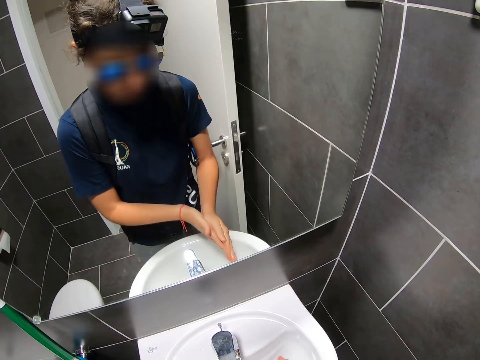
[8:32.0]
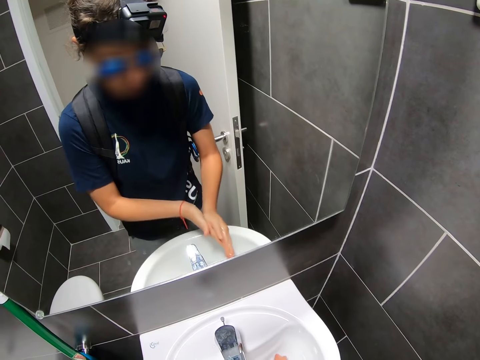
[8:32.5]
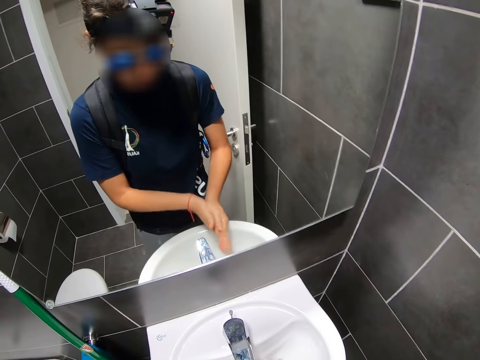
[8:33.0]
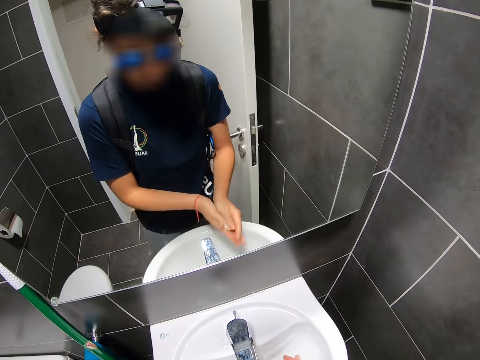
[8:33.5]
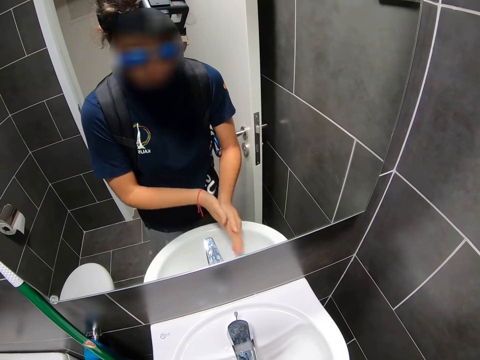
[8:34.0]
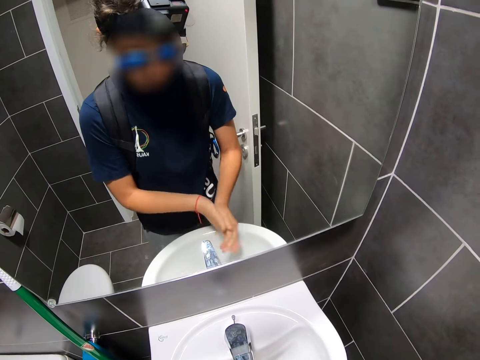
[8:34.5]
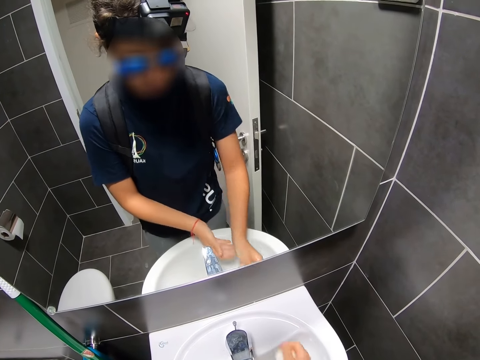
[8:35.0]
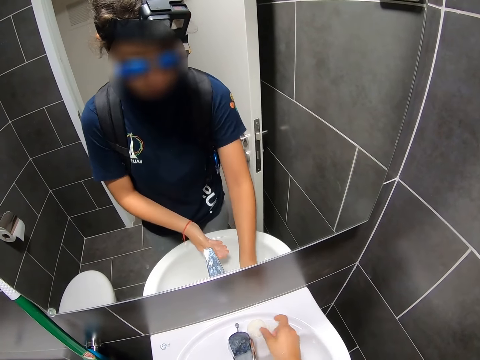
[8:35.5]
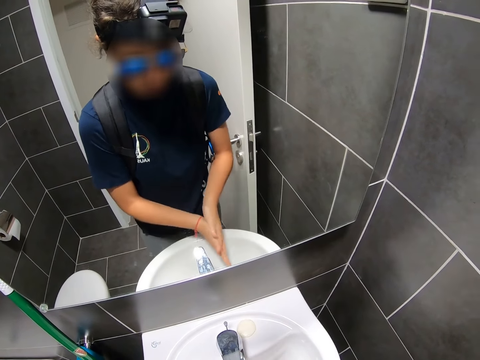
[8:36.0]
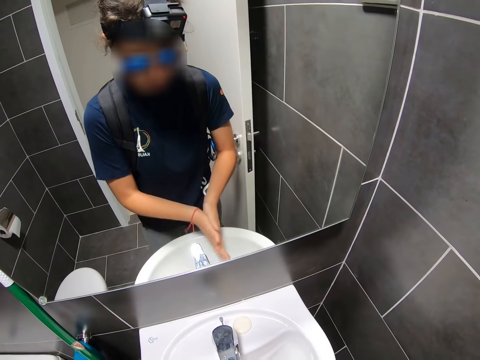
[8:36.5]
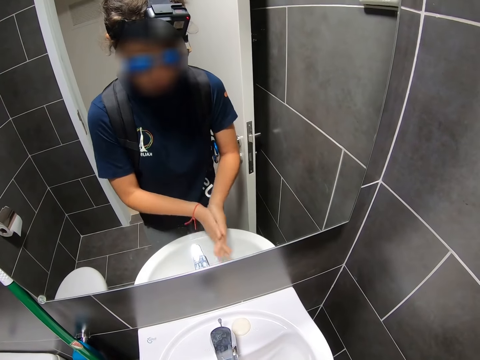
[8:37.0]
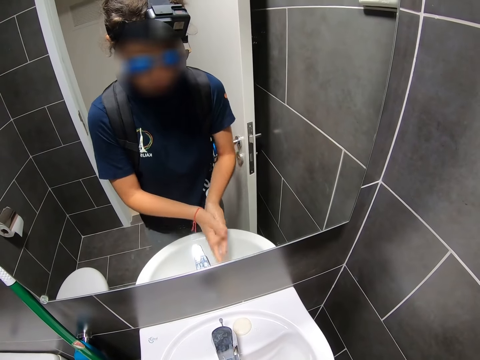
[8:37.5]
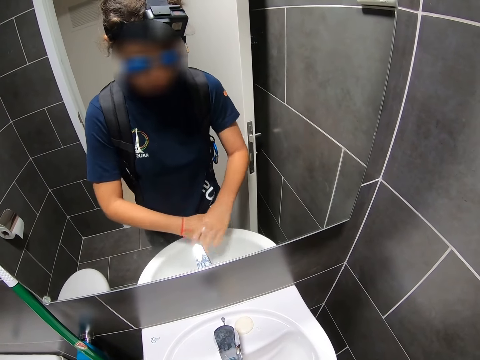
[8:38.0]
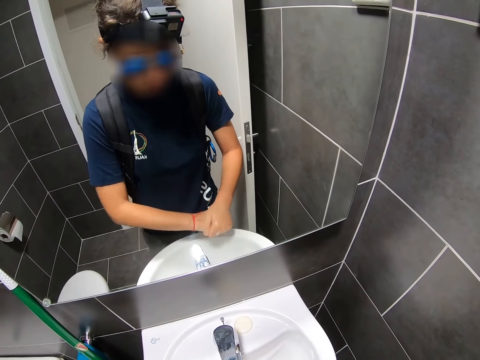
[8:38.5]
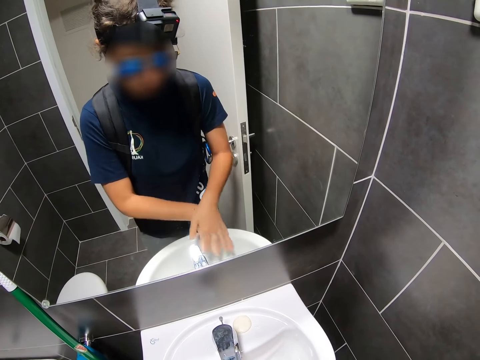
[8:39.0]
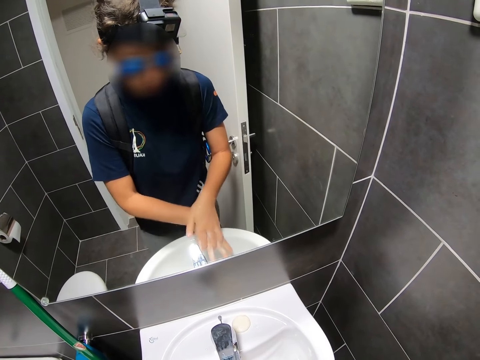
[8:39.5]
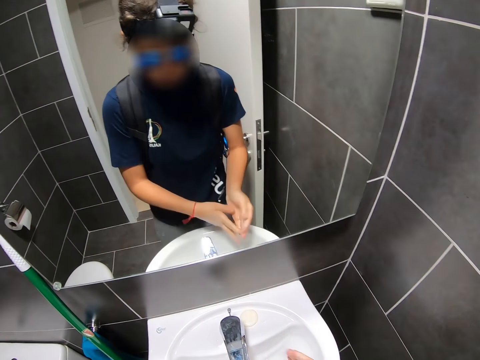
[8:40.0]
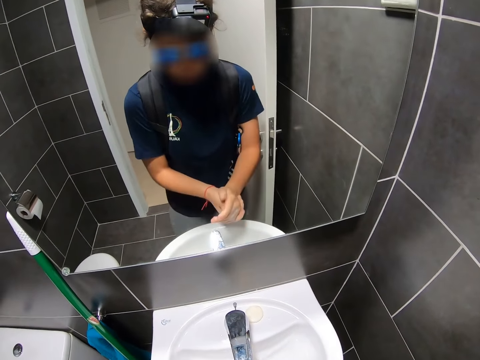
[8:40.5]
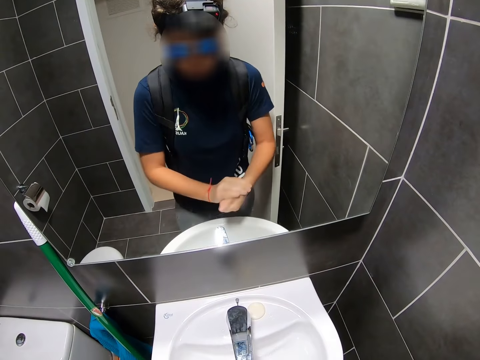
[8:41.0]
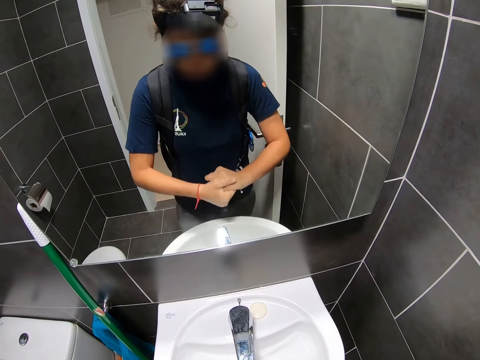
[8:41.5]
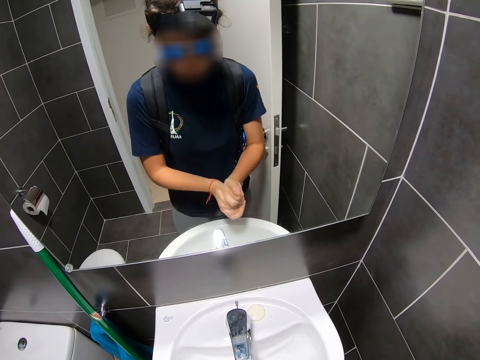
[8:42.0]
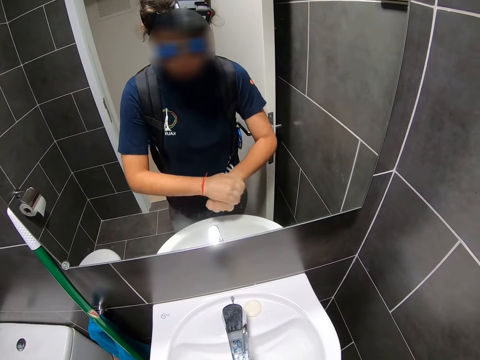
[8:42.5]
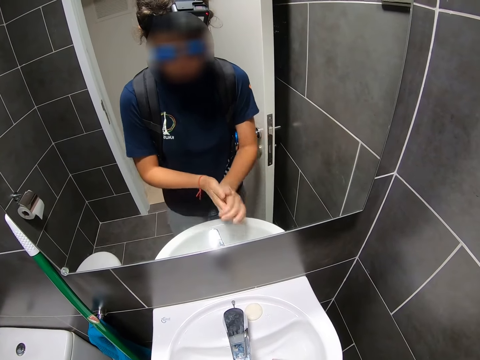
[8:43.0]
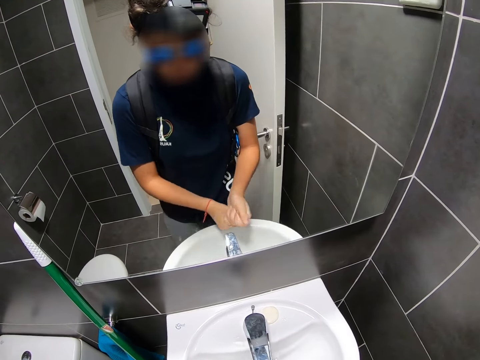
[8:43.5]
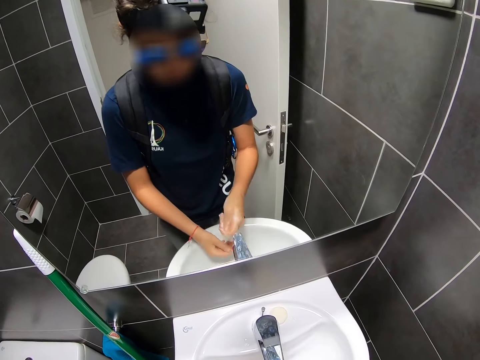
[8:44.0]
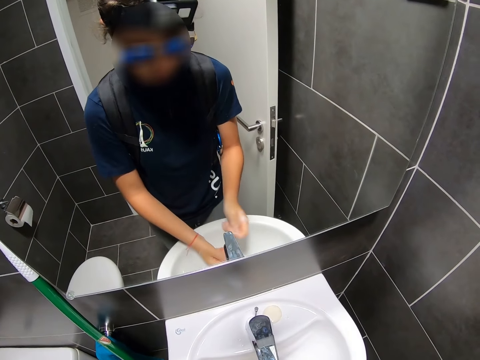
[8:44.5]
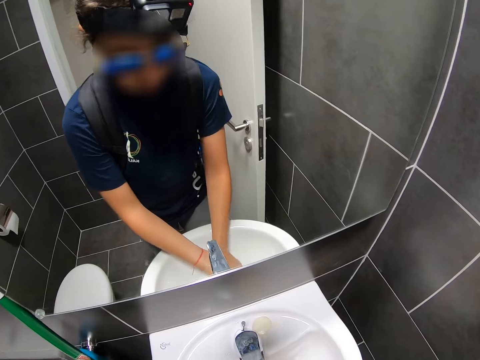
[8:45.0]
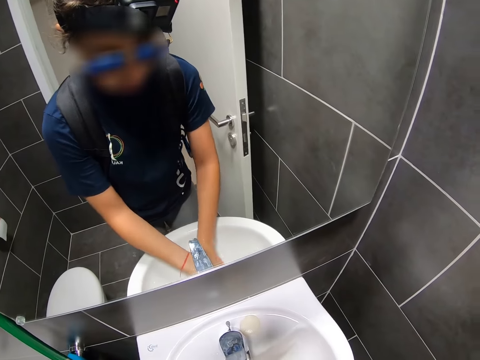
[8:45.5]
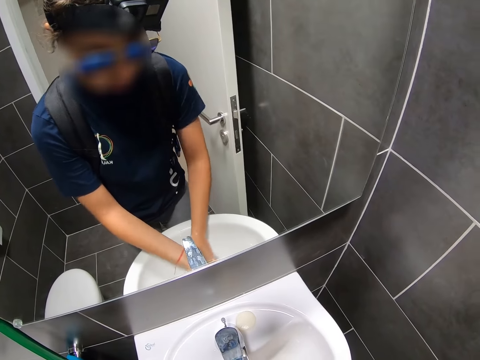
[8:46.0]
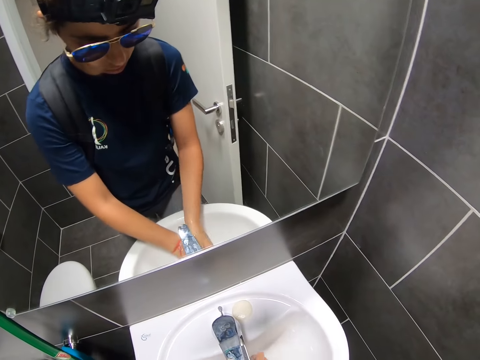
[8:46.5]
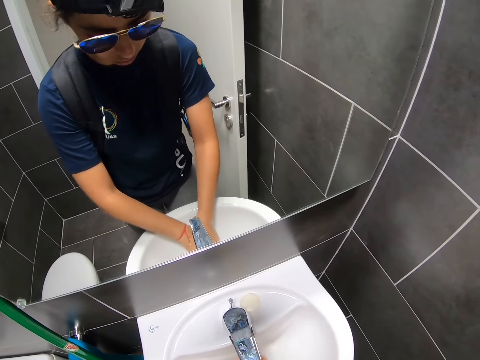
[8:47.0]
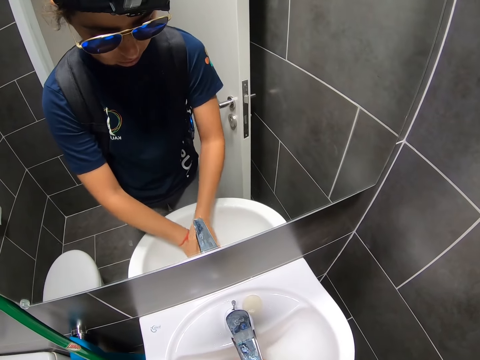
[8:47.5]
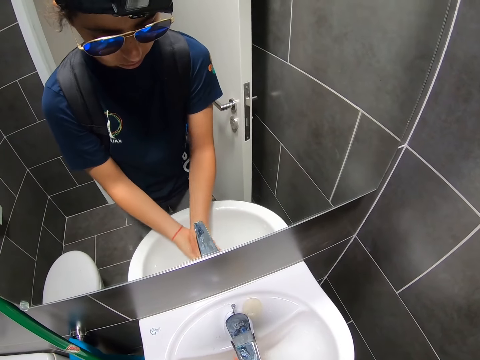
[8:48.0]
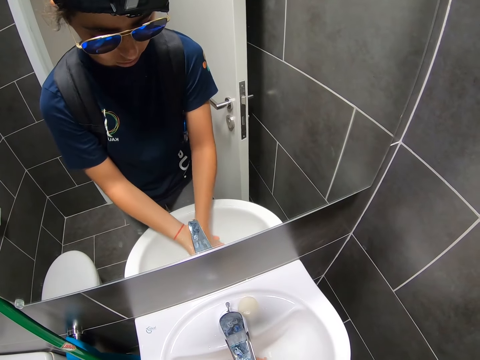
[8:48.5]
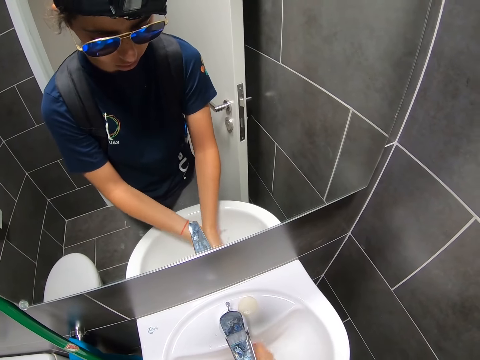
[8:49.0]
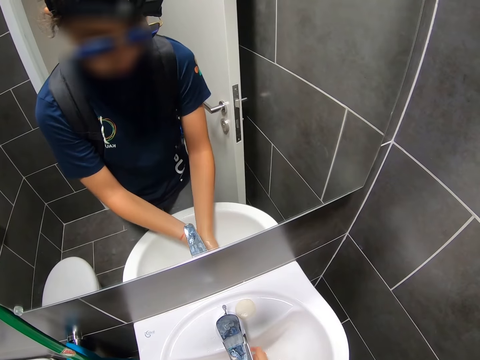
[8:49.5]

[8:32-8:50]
The camera wearer drops the soap. He puts the soap on the sink. He washes his hands. He opens a tap. He rinses his hands with water.

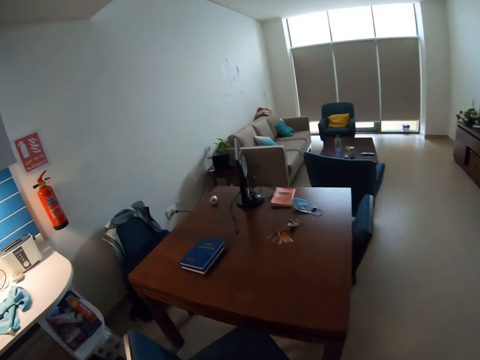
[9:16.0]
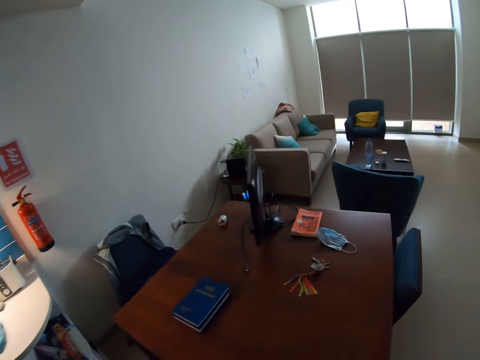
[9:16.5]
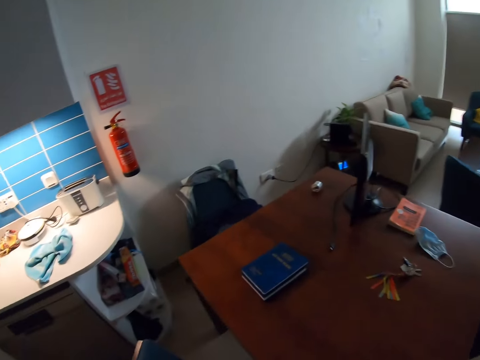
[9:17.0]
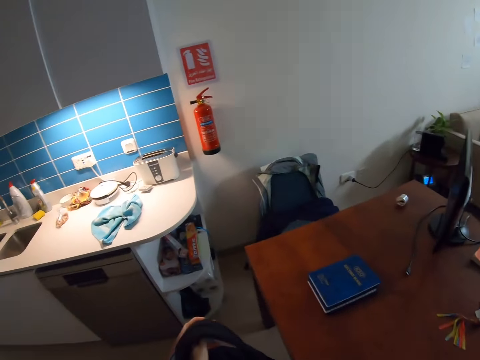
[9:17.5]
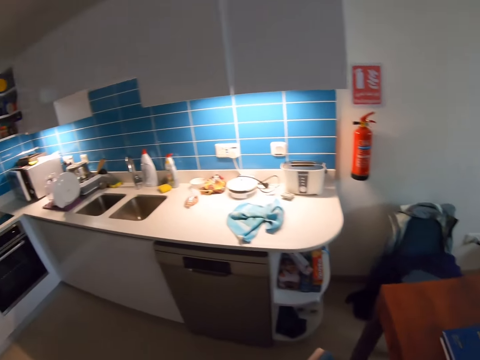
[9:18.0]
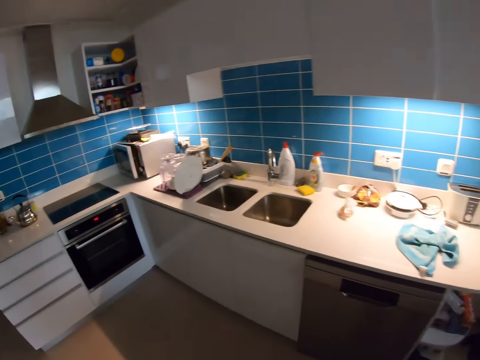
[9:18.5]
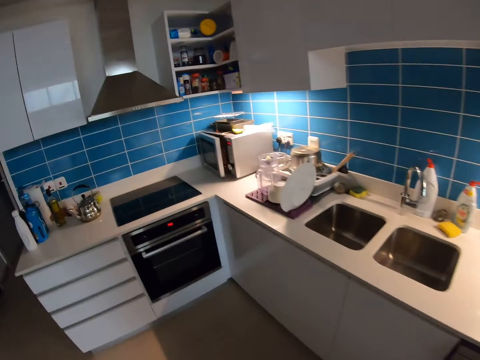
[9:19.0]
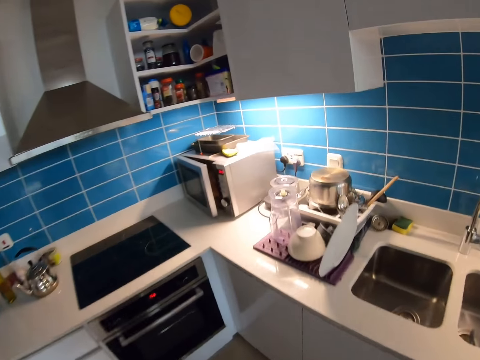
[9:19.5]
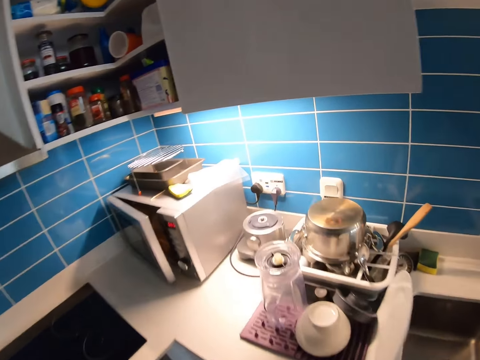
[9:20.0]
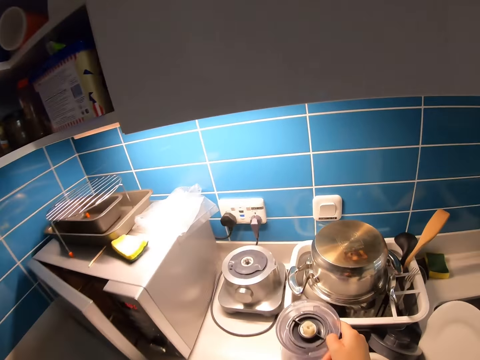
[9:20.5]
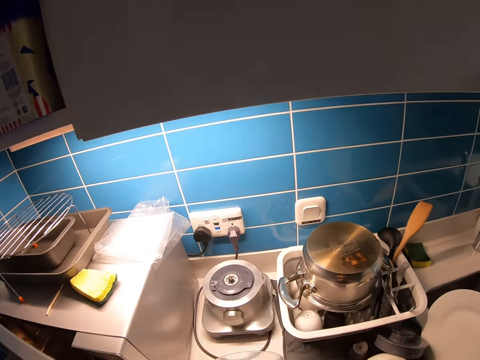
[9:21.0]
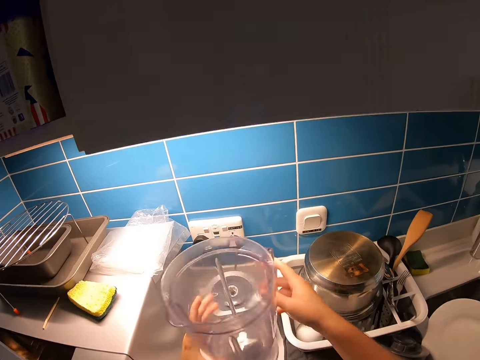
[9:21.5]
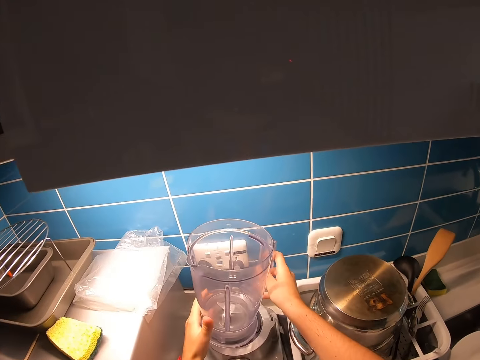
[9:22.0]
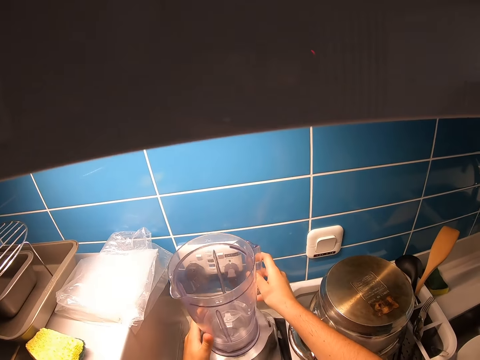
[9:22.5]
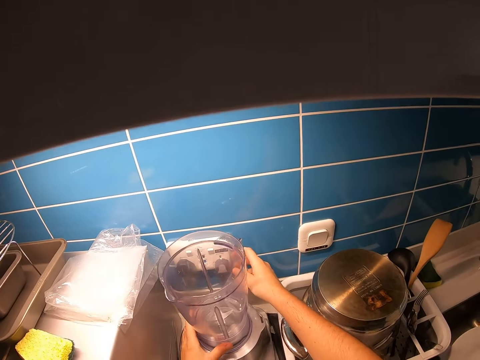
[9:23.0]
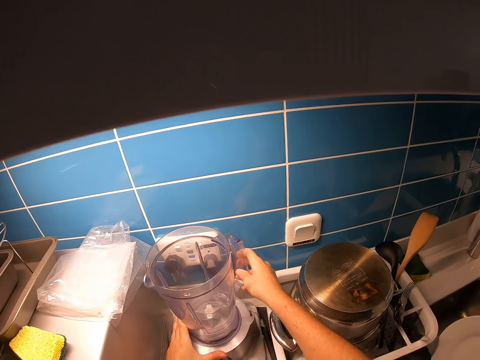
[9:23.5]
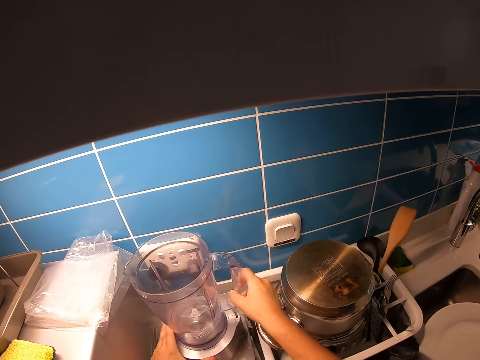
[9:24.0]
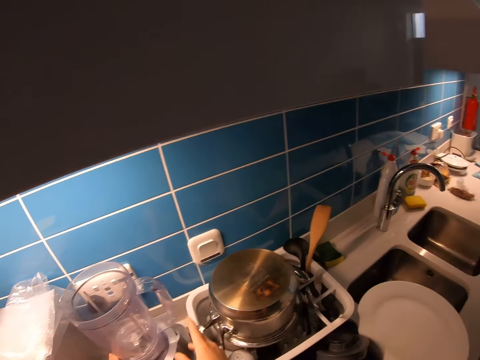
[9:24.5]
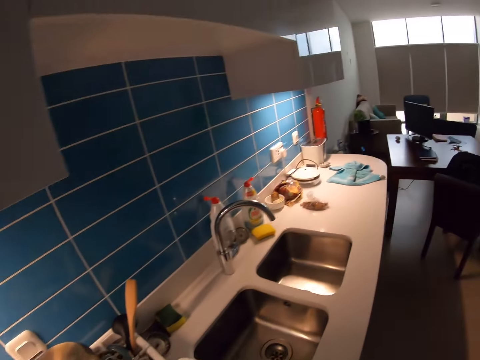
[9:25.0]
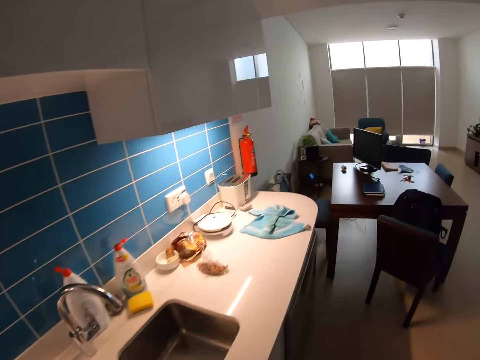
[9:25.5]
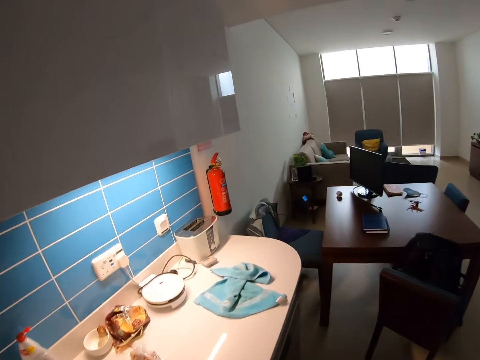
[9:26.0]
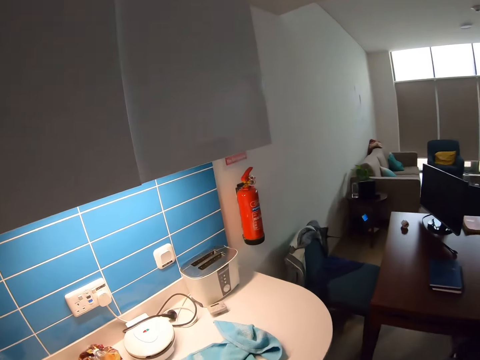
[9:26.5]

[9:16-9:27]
The camera wearer drops a cloth. They walk around the kitchen. They pick up a jug. They set up the blender. They put the jug on the blender. They rotate the jug. They walk around the kitchen.
